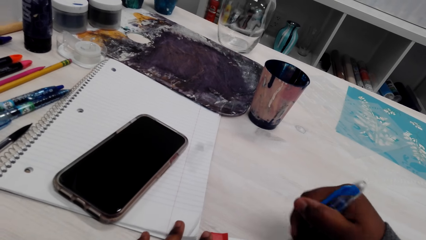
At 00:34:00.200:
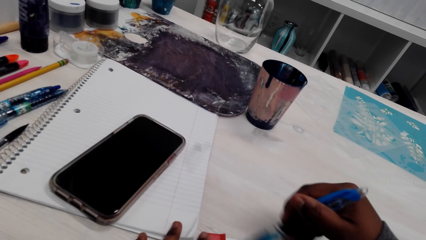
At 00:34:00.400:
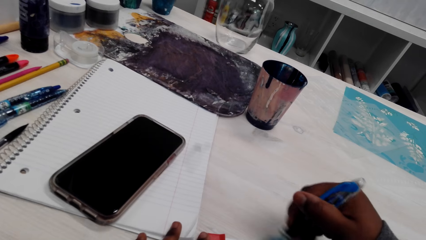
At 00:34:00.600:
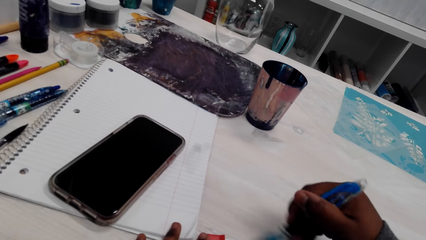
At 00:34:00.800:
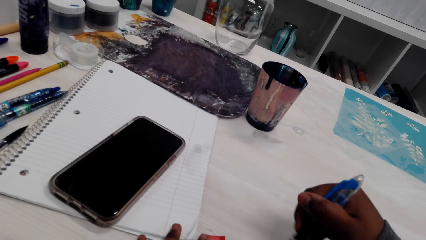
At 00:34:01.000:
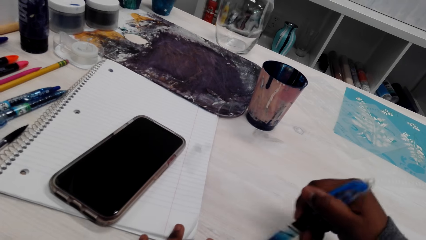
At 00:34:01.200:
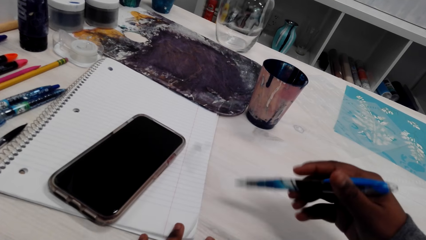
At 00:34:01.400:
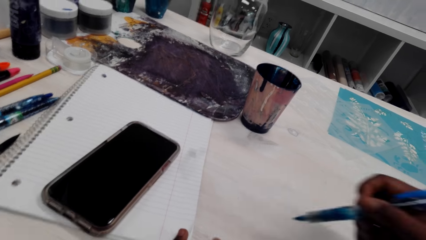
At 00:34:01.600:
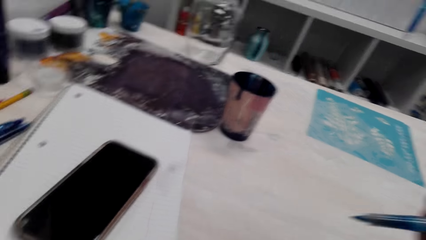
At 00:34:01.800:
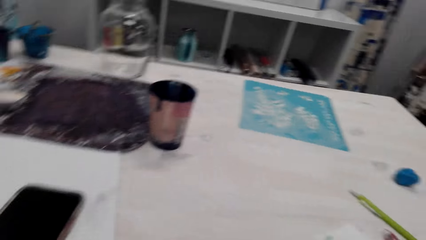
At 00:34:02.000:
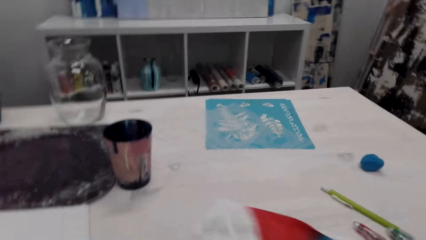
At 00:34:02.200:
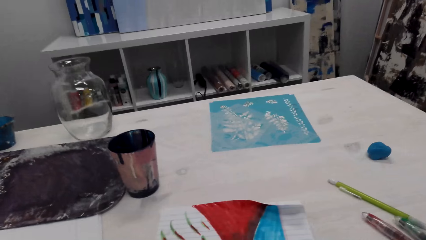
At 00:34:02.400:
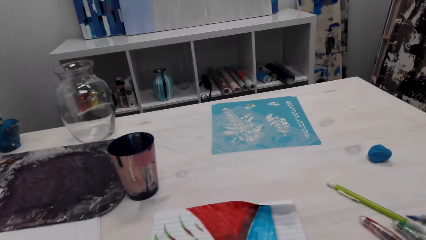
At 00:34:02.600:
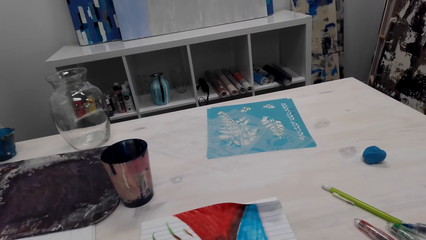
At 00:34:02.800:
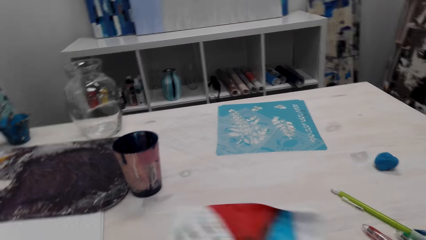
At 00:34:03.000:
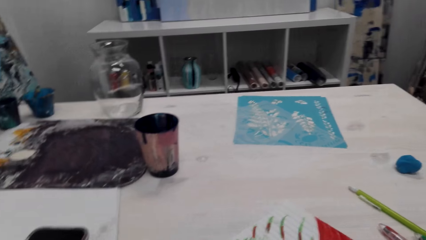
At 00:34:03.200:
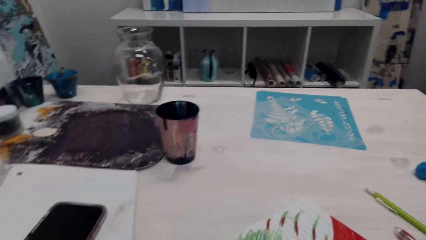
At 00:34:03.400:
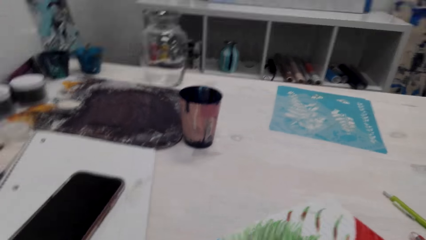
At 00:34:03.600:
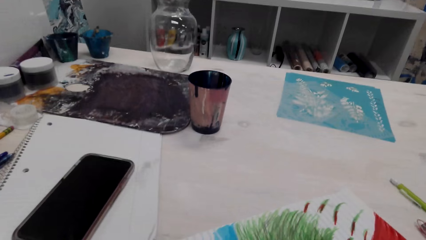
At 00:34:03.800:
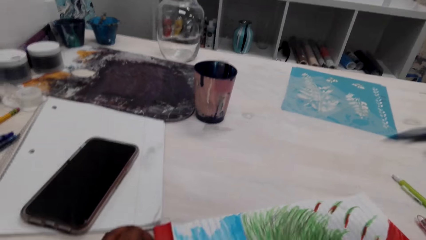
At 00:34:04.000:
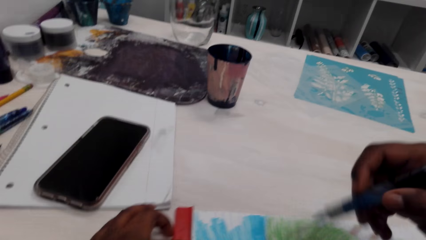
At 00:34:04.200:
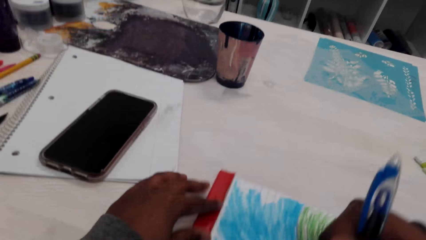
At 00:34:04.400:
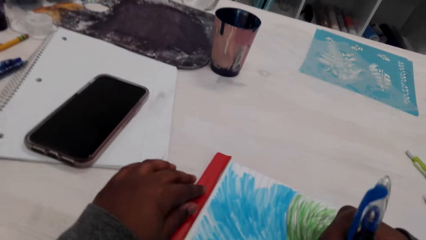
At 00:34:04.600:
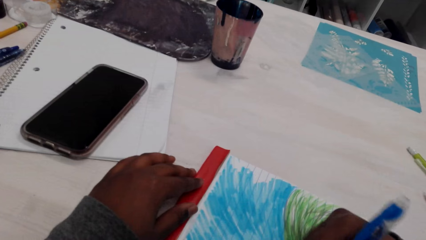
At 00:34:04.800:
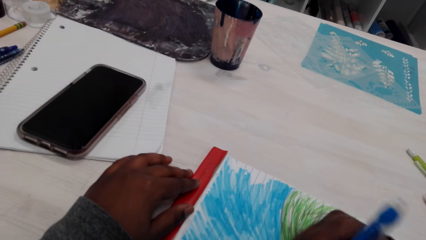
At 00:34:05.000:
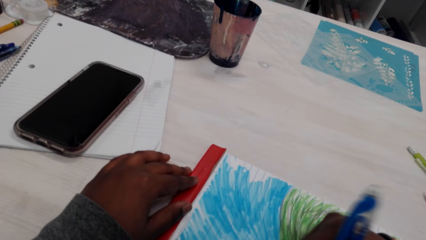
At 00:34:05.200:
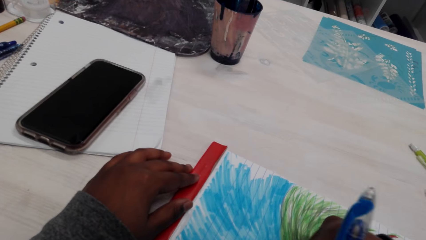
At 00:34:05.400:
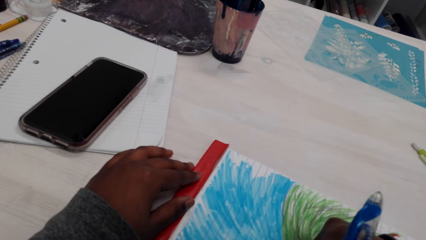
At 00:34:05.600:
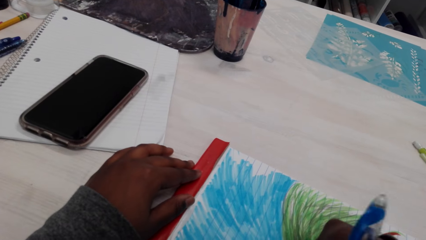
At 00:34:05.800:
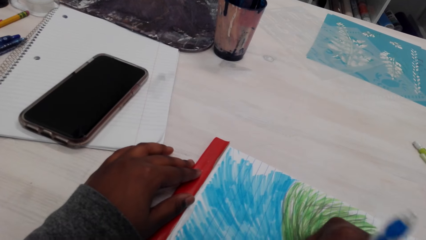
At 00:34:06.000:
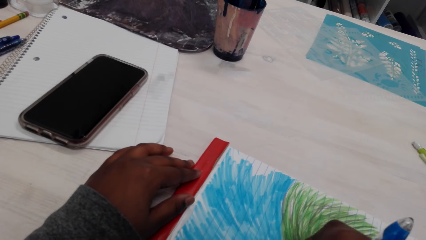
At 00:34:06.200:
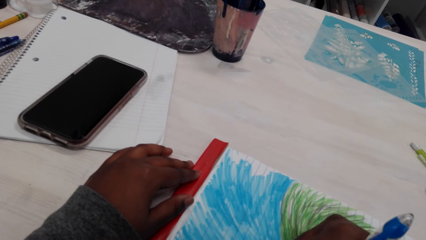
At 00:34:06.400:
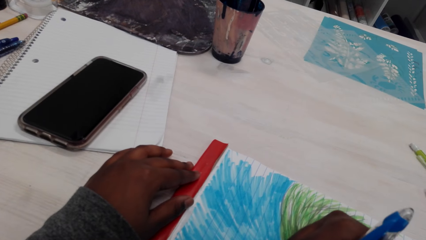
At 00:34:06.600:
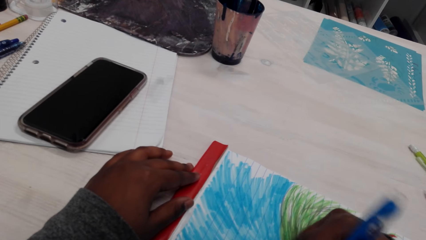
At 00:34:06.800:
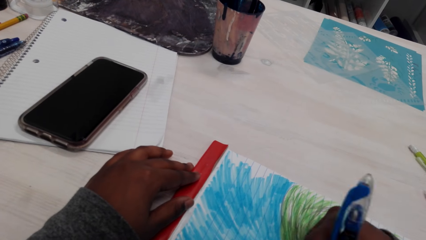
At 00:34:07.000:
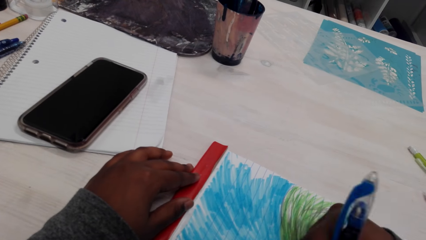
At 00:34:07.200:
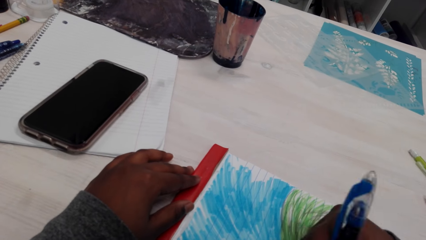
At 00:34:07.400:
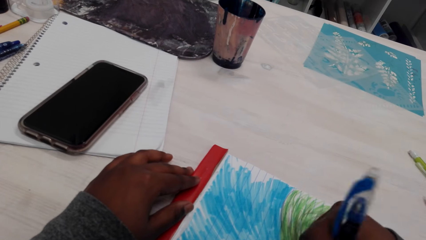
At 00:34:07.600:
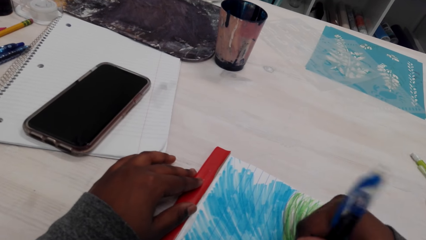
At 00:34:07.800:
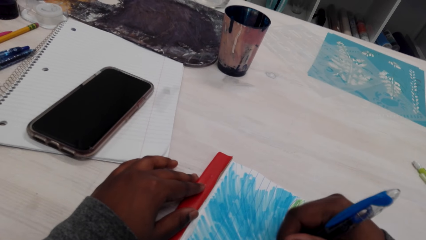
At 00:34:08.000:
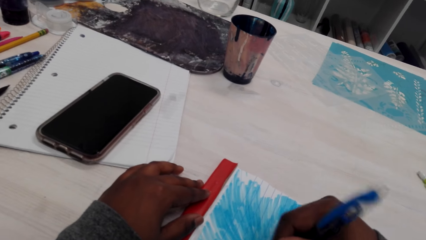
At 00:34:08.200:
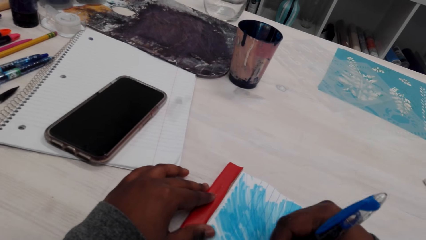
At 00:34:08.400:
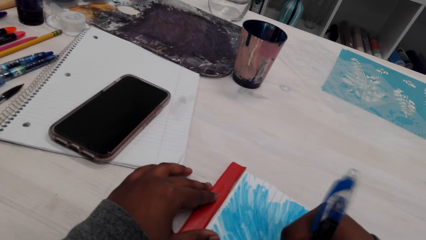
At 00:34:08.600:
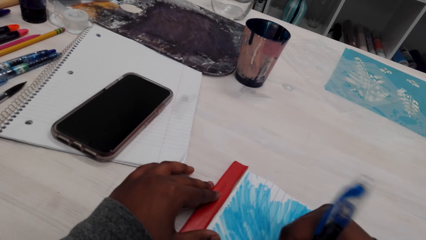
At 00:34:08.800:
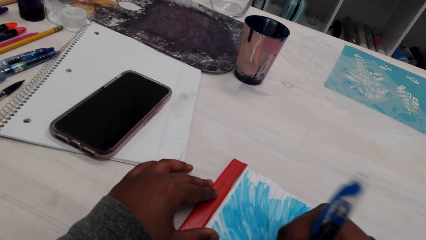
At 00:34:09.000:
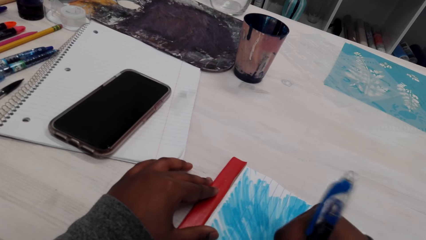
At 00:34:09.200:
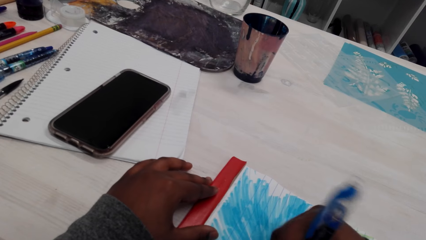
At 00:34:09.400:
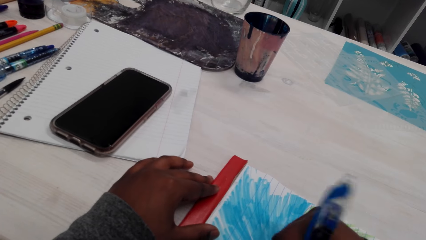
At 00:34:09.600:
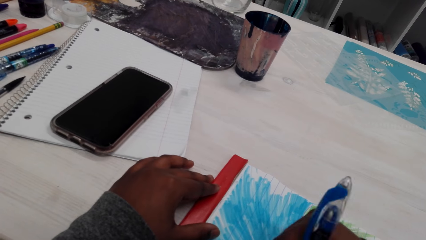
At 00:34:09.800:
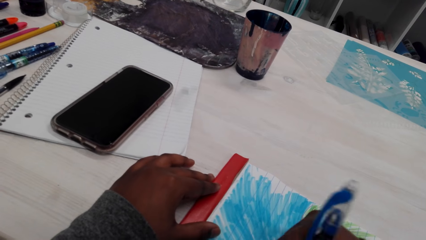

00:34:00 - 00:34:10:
The camera wearer puts the pen down. They pick up a pen. They paint the drawing.

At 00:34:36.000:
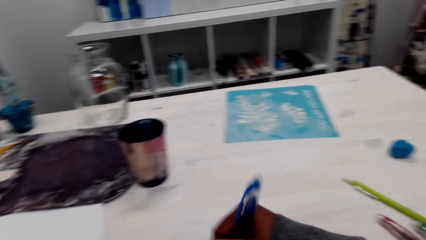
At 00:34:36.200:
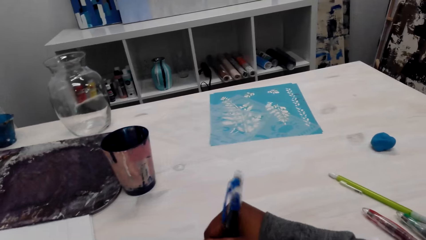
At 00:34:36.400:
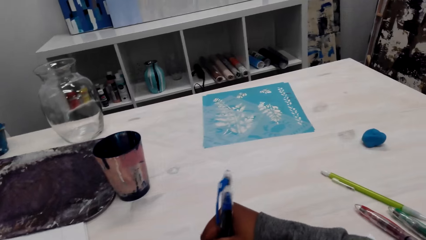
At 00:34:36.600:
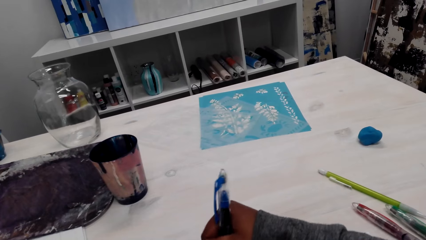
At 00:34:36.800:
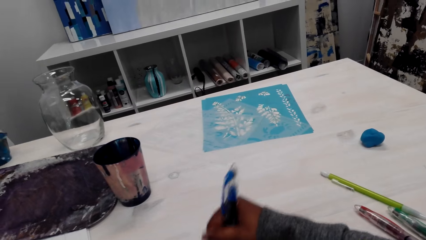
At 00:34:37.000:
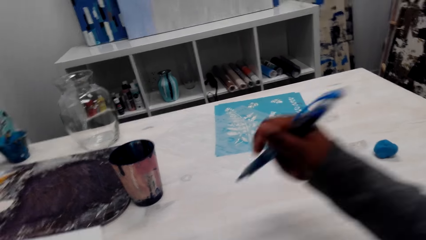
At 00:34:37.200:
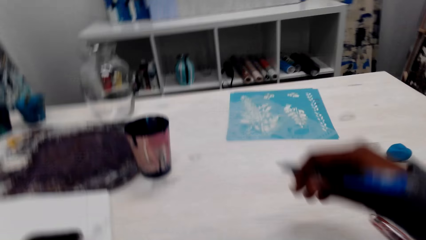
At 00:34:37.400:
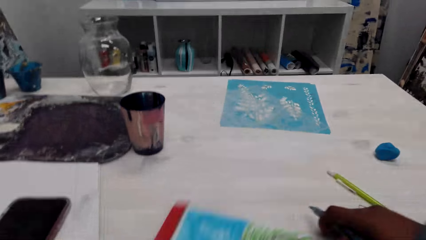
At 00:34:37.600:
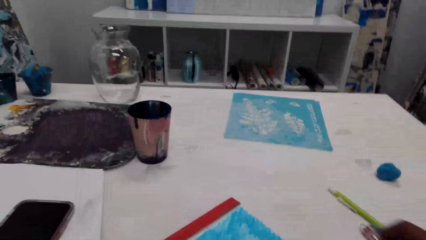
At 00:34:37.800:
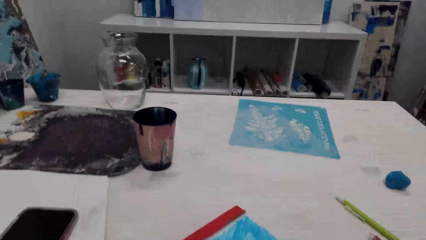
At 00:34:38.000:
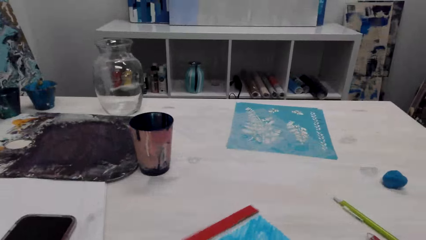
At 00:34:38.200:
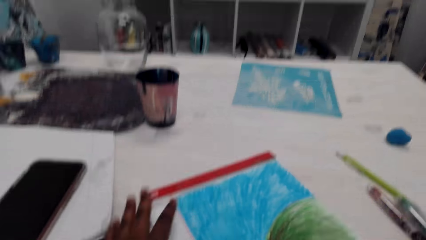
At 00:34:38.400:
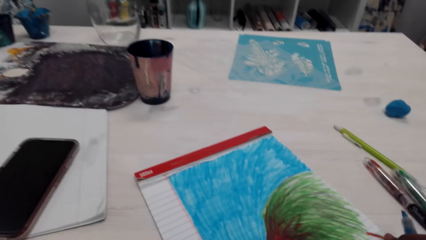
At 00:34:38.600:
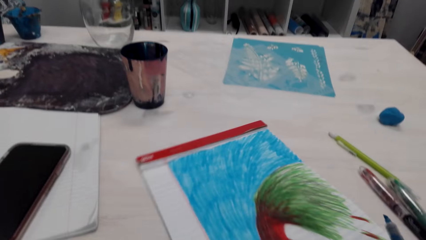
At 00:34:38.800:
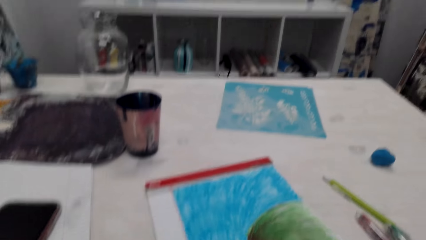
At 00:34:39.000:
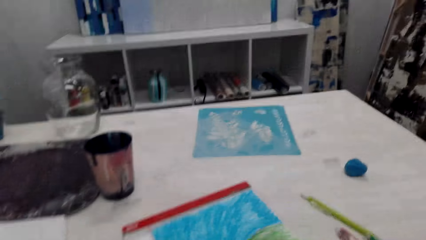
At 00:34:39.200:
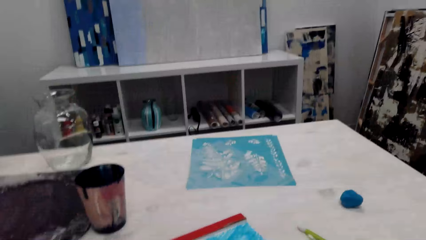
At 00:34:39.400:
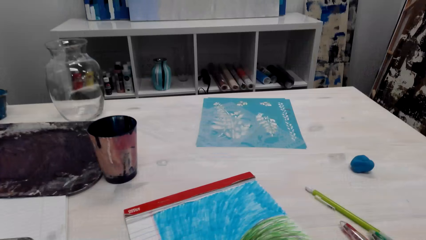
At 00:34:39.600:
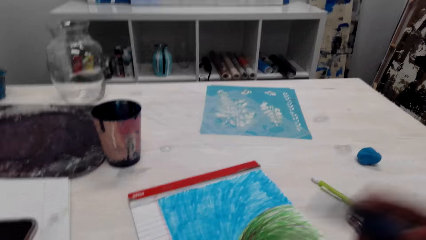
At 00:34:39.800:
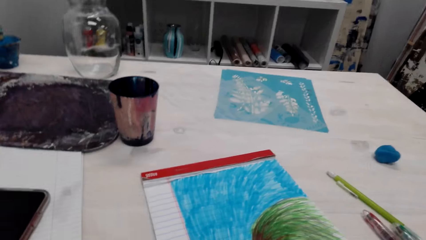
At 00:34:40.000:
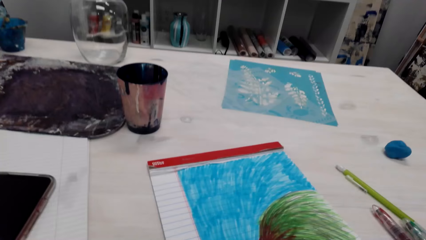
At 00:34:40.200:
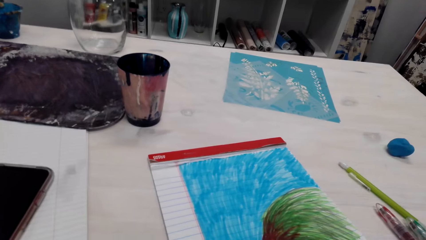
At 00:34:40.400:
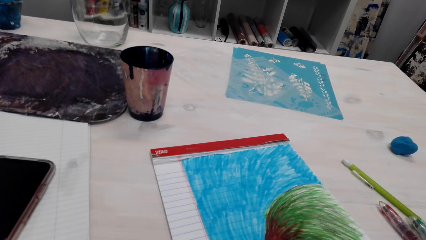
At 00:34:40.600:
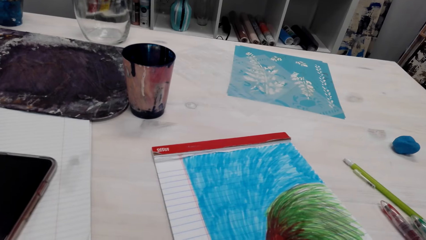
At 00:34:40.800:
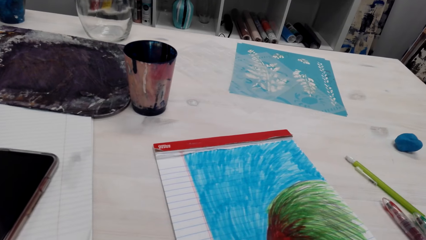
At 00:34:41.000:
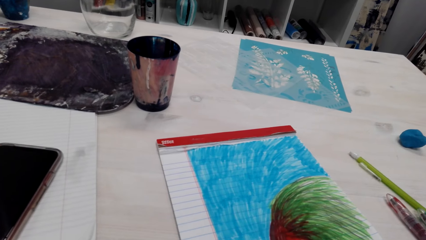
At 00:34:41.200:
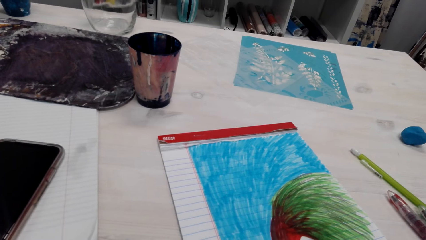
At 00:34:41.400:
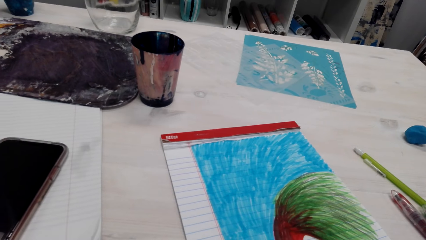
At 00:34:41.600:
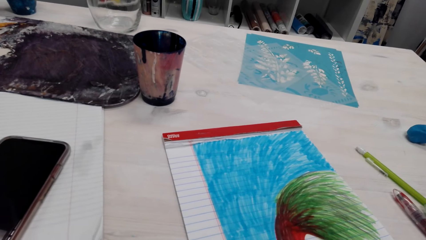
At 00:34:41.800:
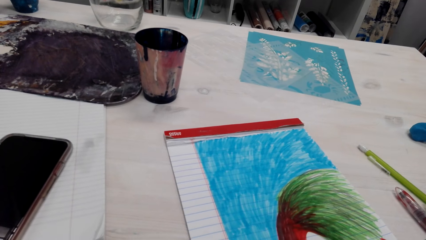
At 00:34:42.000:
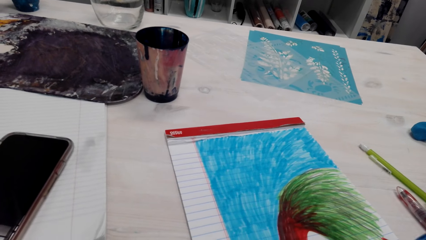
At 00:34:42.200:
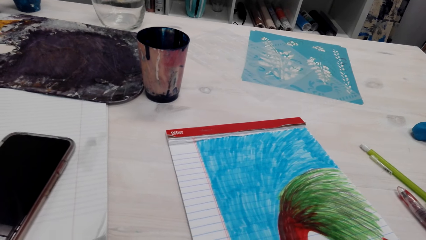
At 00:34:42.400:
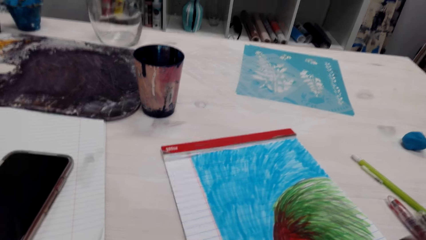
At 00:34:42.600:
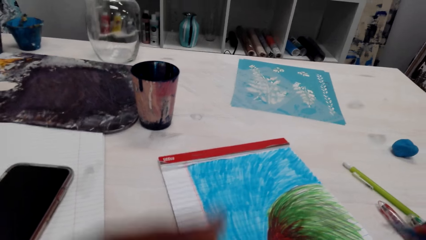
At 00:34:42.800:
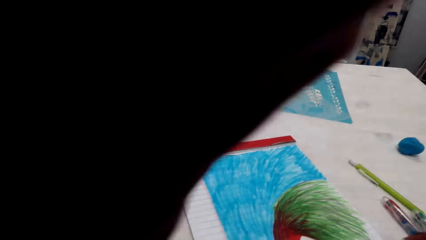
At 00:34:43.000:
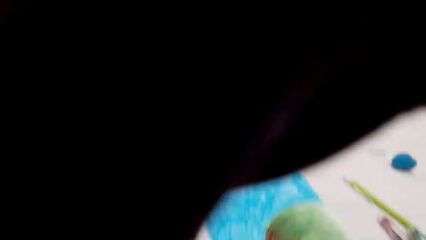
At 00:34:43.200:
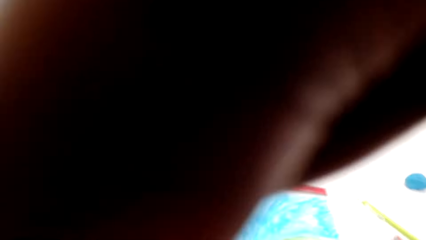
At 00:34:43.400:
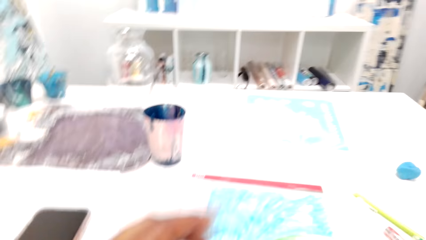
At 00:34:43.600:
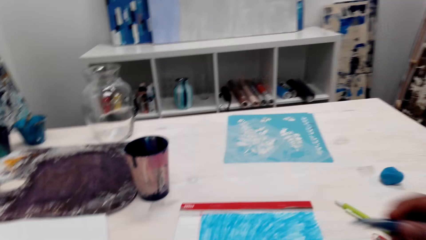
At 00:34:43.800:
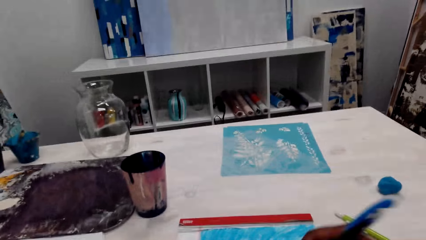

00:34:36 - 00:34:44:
The camera wearer adjusts the book. They adjust the camera.
